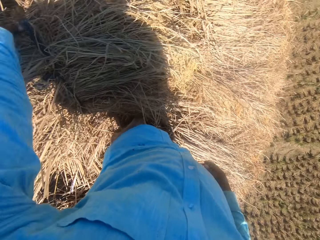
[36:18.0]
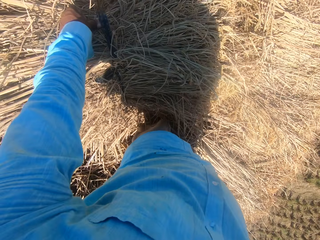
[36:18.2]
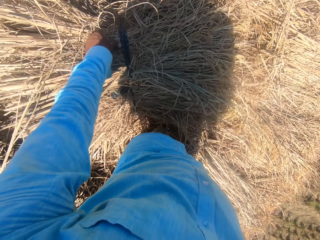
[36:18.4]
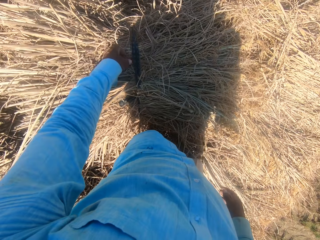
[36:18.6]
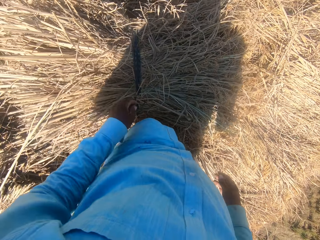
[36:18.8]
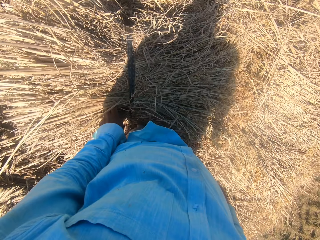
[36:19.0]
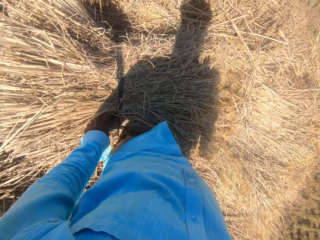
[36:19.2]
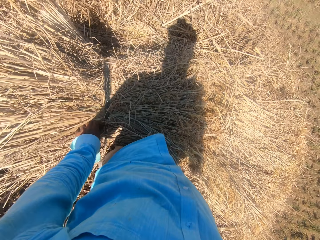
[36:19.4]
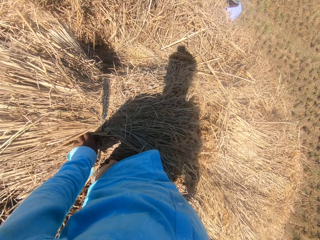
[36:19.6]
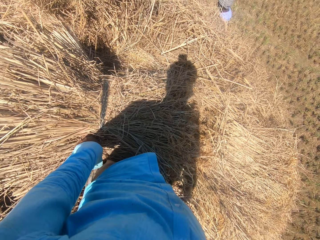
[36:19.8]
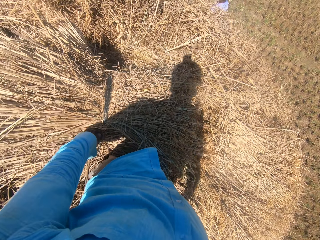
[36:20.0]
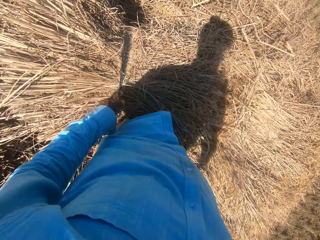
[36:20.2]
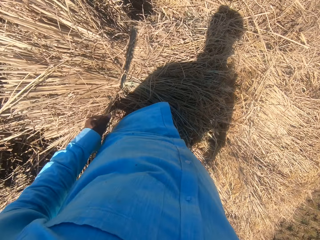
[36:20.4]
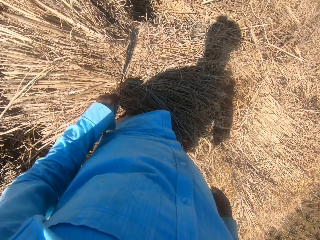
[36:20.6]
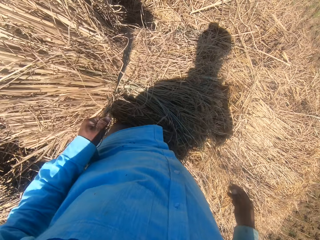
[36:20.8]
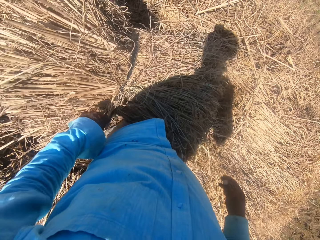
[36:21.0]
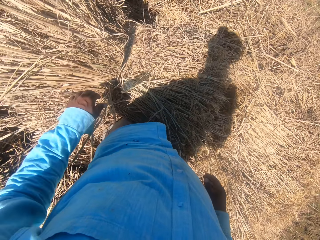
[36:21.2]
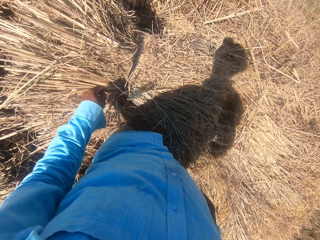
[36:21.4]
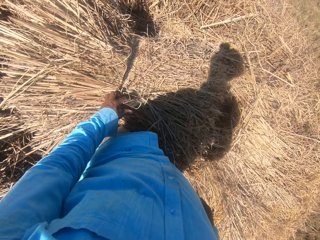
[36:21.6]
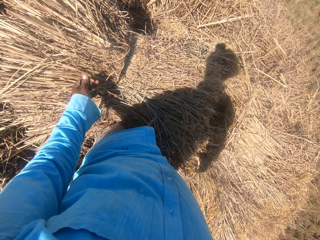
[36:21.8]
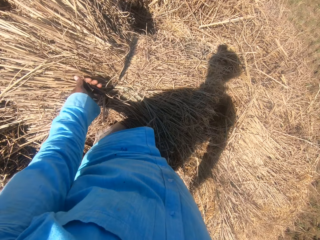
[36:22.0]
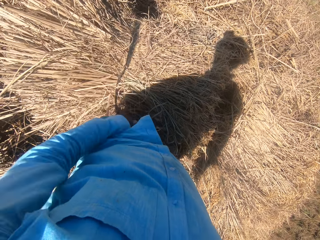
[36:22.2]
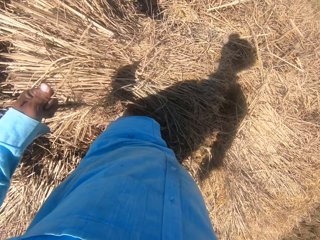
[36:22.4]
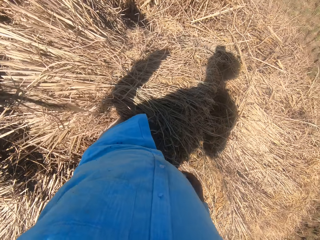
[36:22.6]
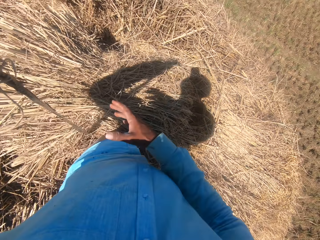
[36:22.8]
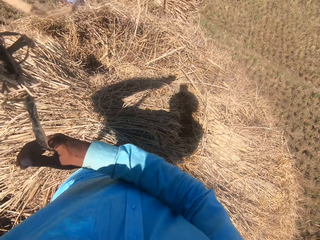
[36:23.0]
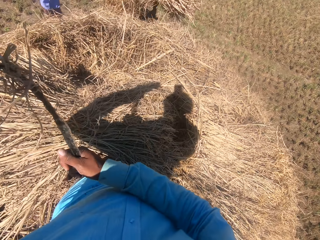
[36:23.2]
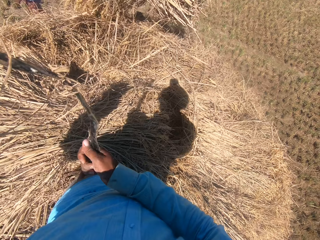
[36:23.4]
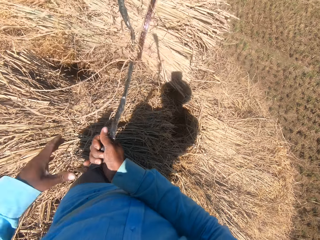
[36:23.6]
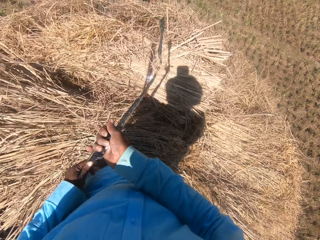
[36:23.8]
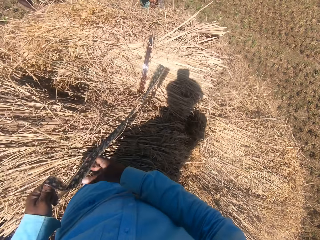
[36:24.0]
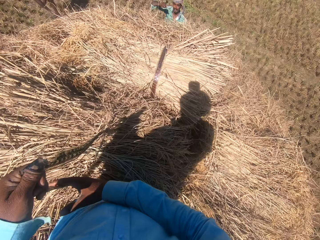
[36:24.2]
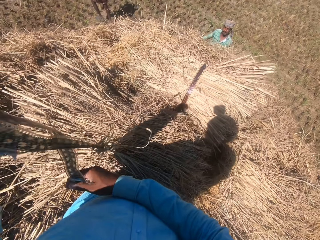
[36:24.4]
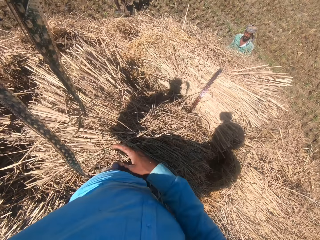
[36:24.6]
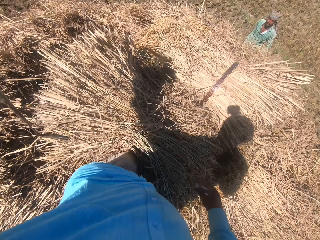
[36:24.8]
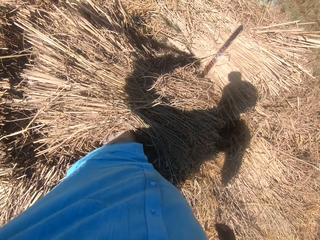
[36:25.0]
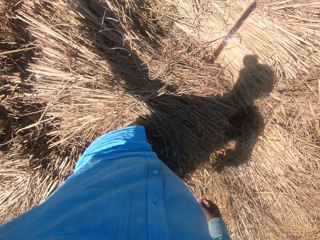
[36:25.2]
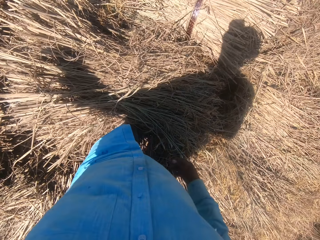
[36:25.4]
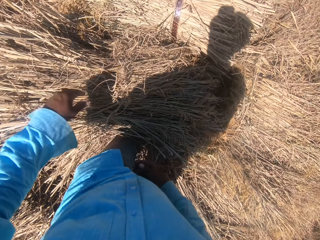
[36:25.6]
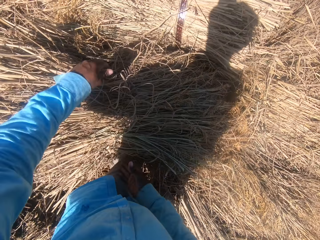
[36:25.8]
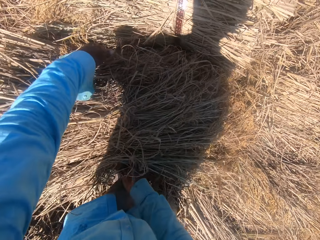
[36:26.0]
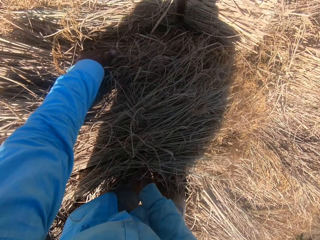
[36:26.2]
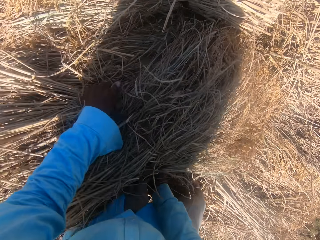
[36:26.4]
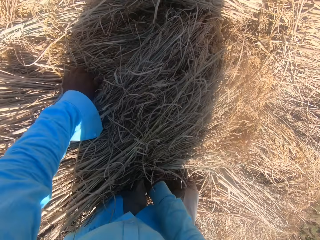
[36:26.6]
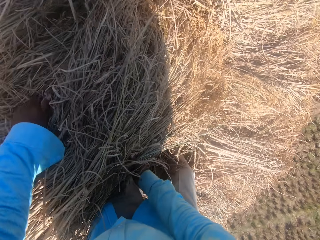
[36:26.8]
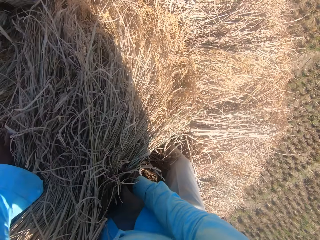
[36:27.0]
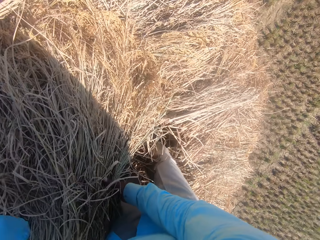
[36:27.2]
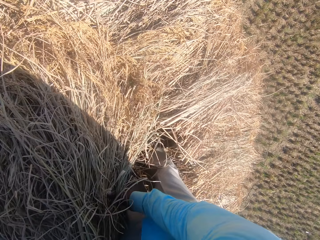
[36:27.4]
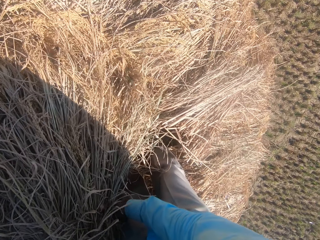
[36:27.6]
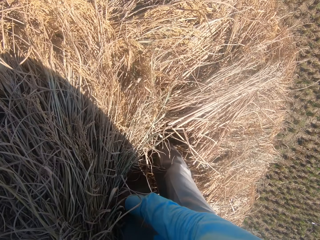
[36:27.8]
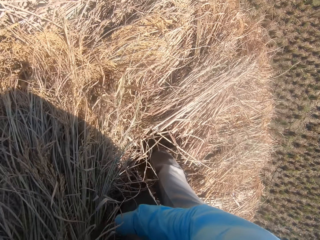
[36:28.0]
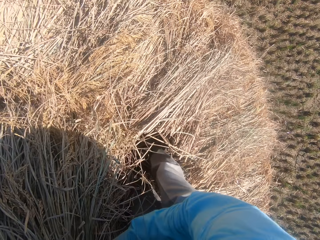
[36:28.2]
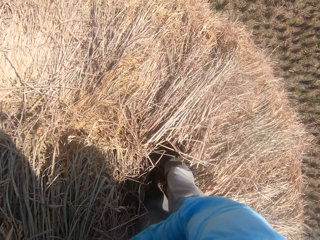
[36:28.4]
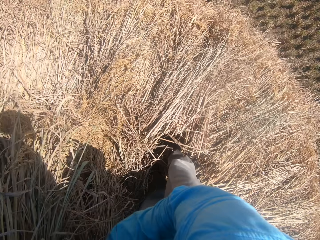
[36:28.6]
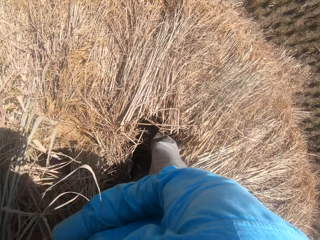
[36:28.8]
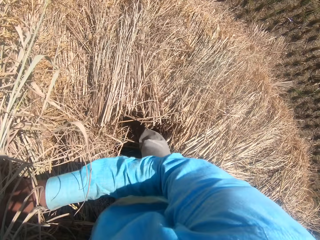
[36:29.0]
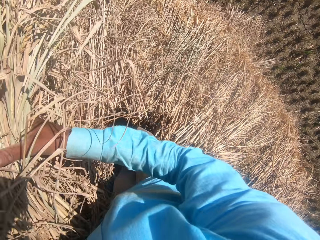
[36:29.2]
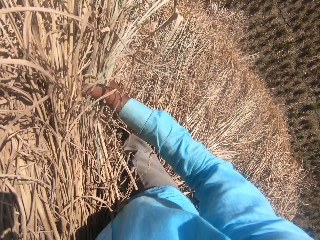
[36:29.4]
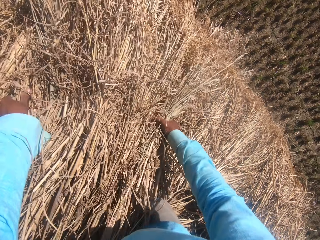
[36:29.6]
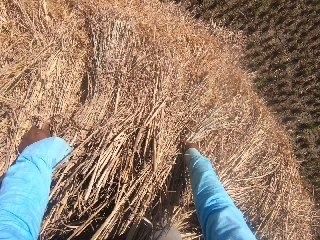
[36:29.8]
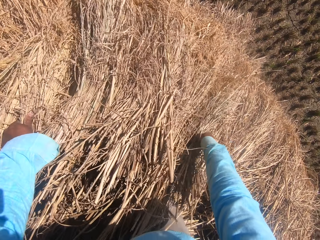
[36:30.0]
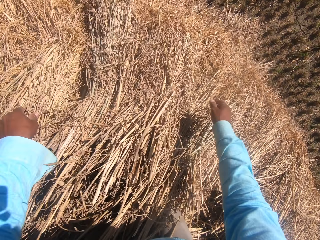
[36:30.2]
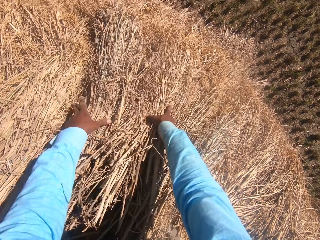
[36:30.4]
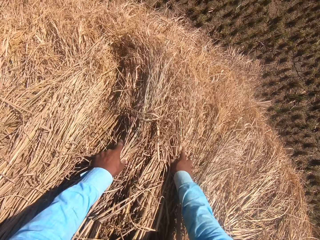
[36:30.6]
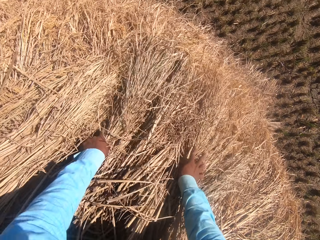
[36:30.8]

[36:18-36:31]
The camera wearer unfolds the hay. He loosens the rope on the straw grass with his left hand. He moves the rope in his hands. A man puts down the hay. The camera wearer tosses the rope on the floor with his left hand. He looks around the garden. He moves the straw grass on the floor with his hands. He arranges the hay.

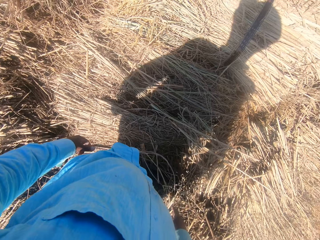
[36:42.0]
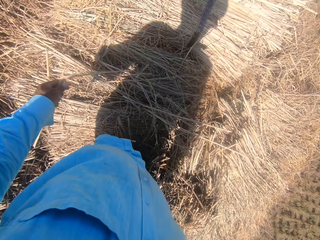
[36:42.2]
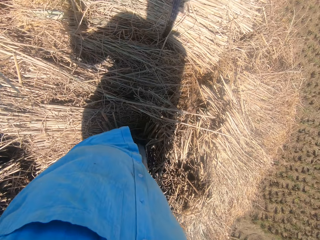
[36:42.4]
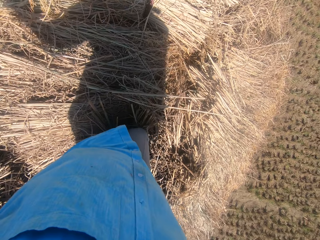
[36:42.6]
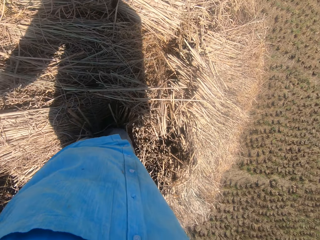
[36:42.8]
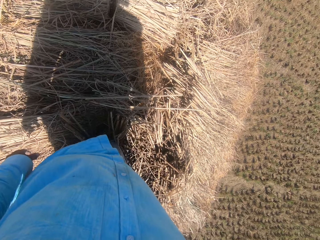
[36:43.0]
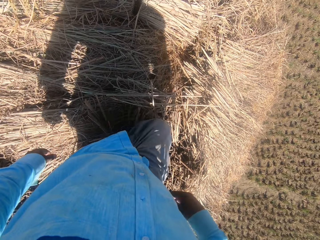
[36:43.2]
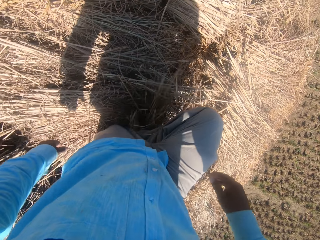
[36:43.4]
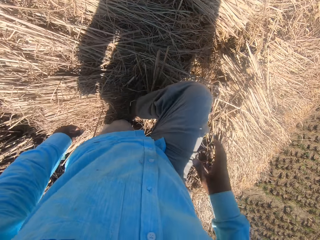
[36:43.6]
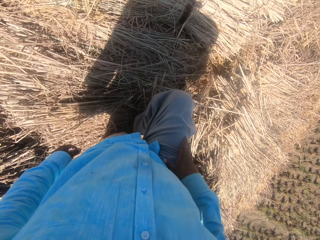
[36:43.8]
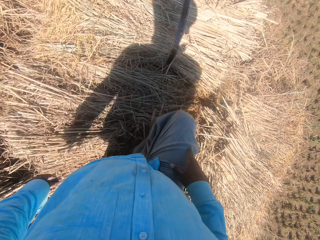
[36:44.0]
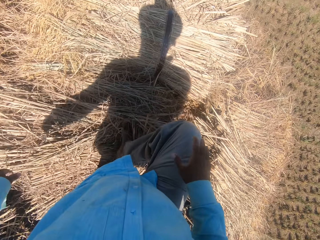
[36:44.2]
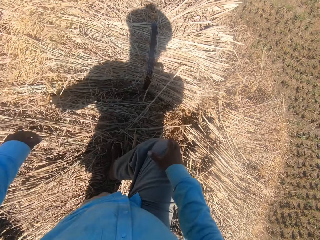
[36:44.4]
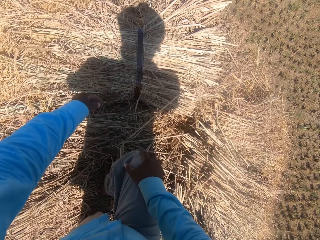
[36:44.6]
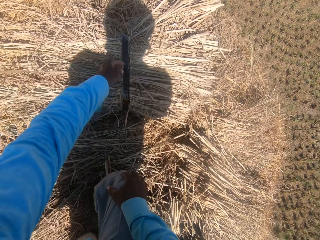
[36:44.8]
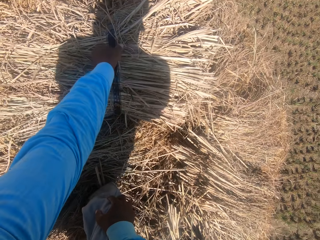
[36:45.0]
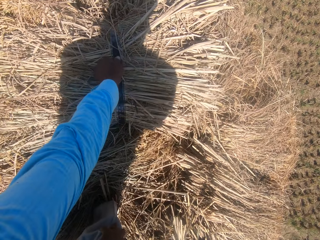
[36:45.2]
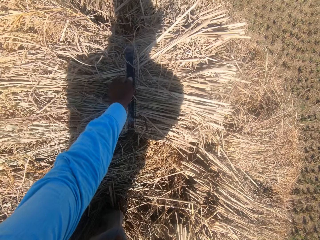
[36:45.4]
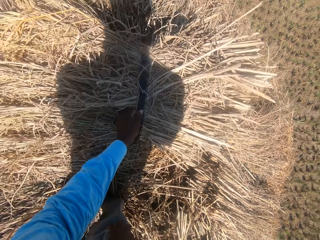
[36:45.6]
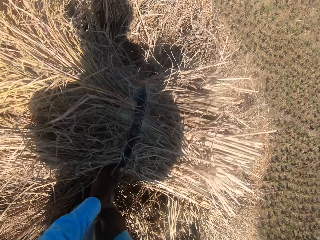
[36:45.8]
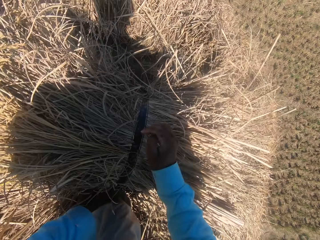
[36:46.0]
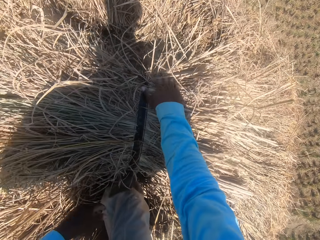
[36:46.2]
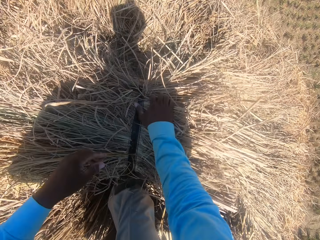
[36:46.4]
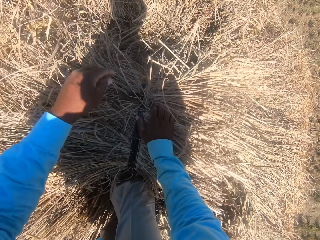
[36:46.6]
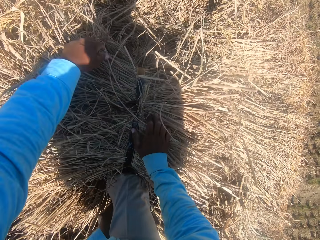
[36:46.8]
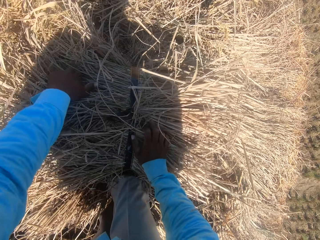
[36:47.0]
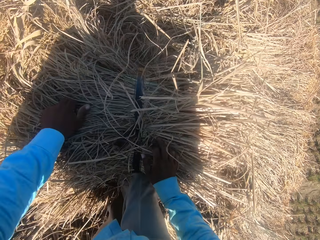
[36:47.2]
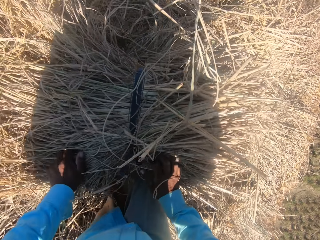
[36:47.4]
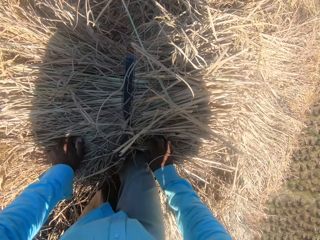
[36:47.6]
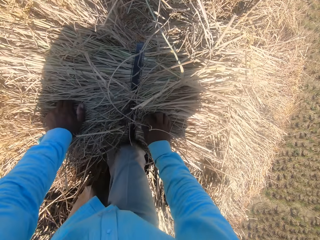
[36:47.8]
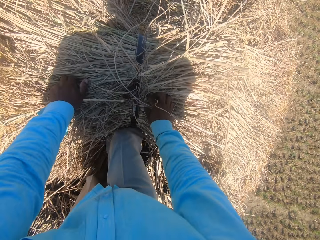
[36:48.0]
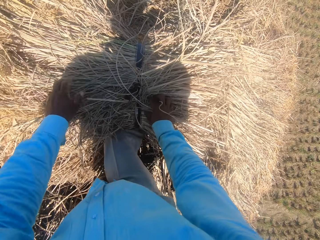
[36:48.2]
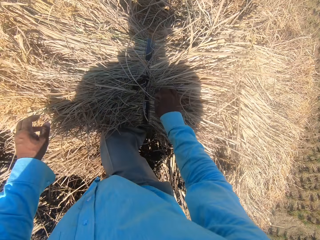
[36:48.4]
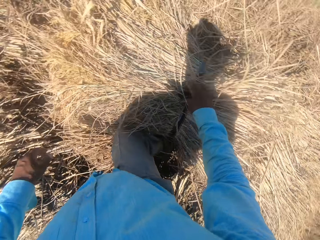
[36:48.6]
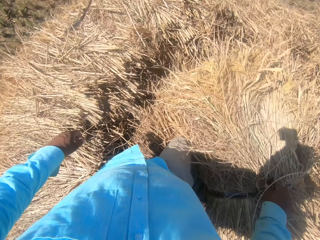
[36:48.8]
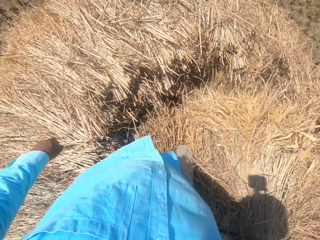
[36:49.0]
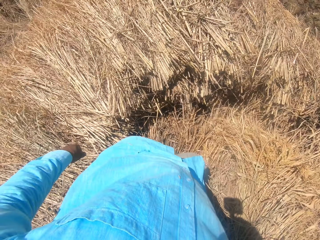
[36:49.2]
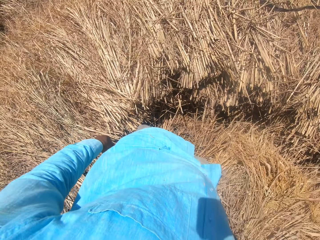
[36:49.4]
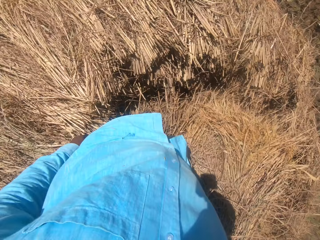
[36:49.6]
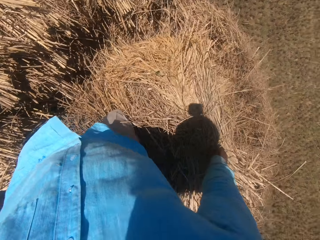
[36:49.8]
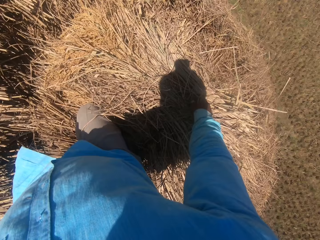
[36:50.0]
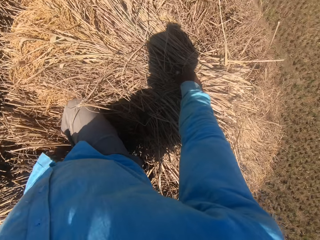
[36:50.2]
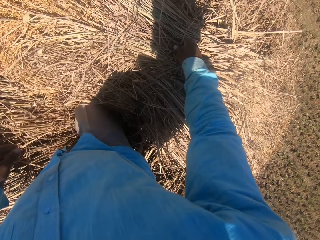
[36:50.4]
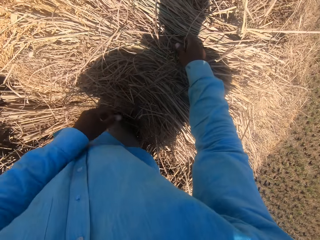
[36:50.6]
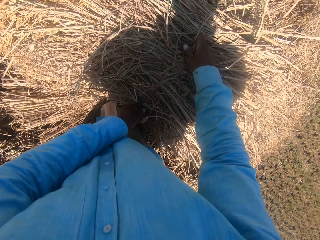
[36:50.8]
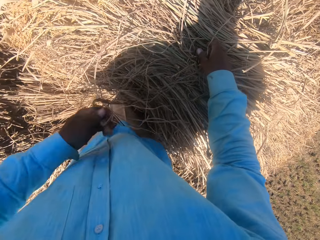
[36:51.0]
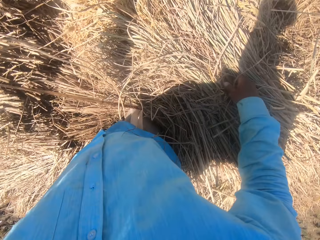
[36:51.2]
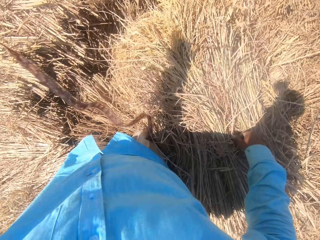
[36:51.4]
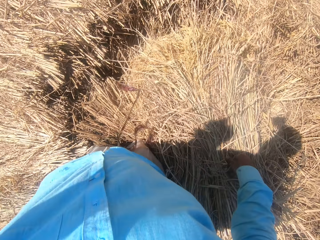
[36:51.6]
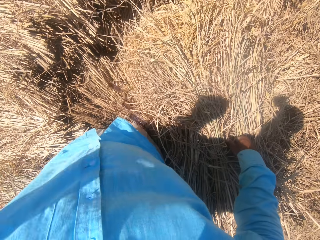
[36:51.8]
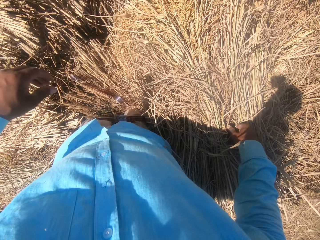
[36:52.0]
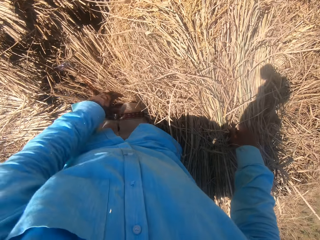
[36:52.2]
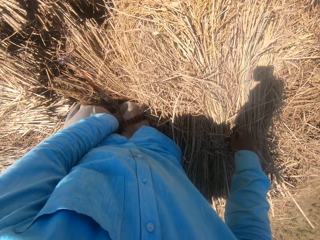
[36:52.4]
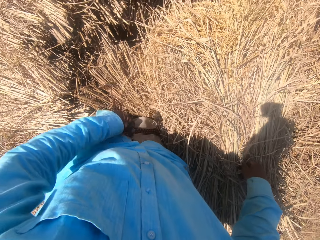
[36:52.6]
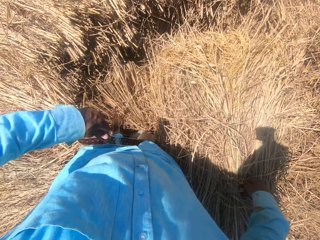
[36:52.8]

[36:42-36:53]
The camera wearer moves around the hay stock. He steps on the straw grass on the floor. He moves the hay. He adjusts the straw grass on the floor with his hands. He looks around the garden. He loosens the rope on the straw grass with his left hand. He unfolds the hay stock.
